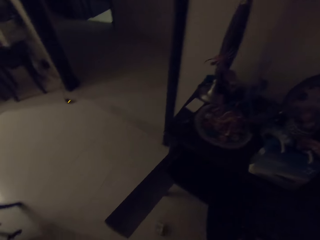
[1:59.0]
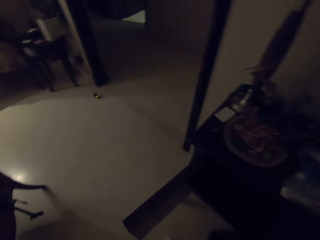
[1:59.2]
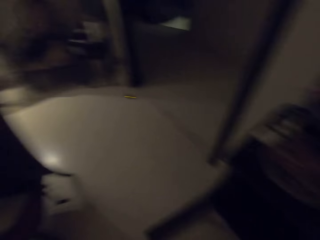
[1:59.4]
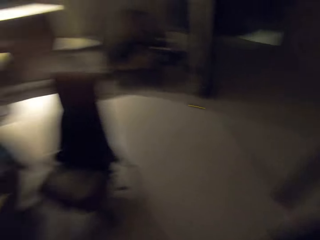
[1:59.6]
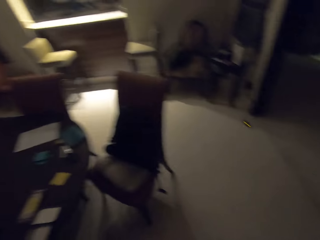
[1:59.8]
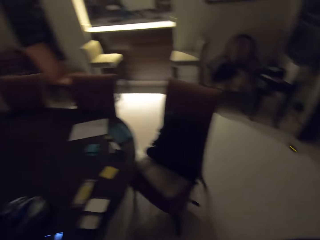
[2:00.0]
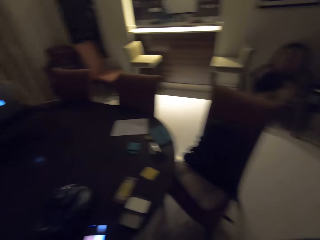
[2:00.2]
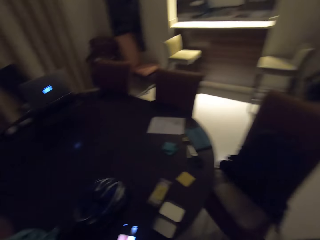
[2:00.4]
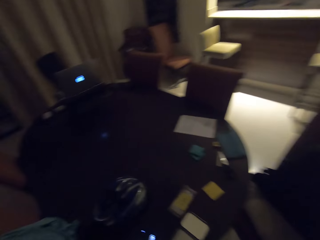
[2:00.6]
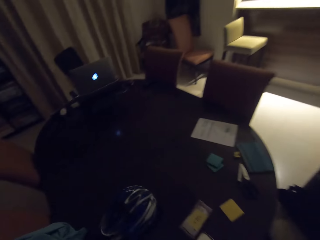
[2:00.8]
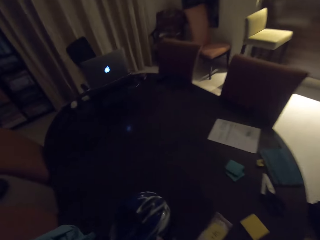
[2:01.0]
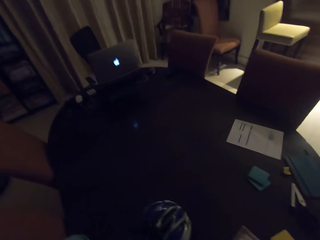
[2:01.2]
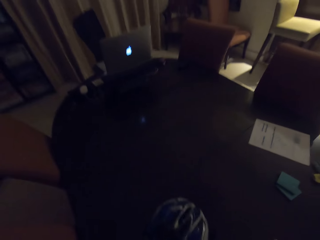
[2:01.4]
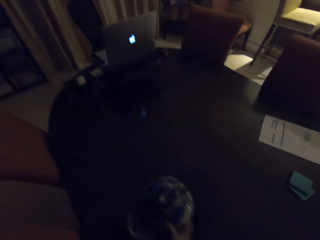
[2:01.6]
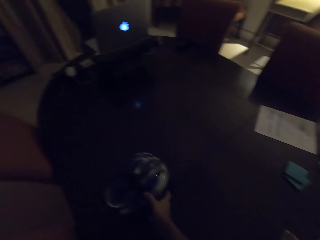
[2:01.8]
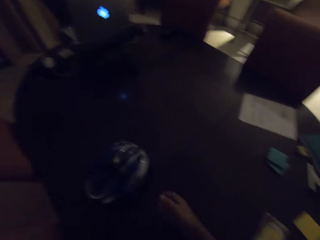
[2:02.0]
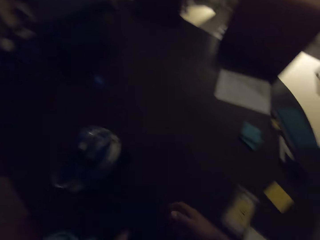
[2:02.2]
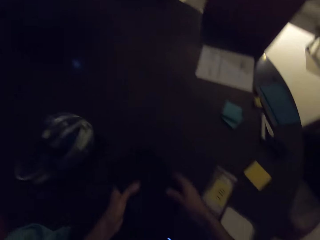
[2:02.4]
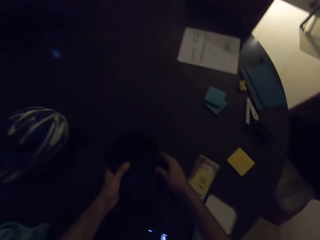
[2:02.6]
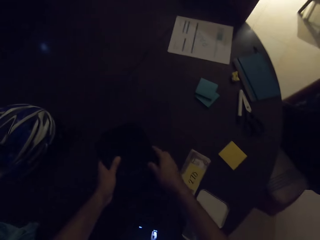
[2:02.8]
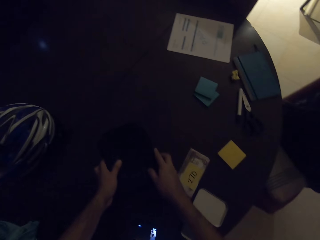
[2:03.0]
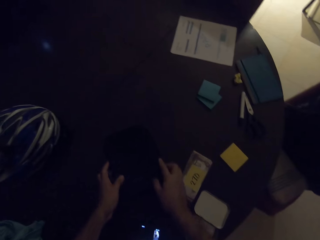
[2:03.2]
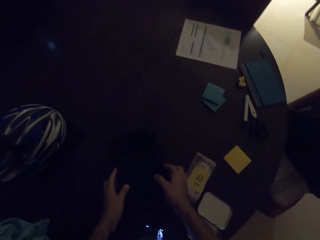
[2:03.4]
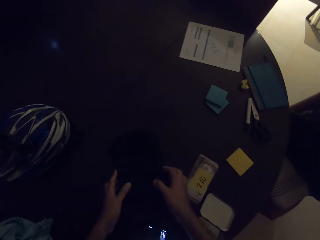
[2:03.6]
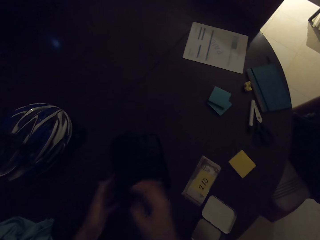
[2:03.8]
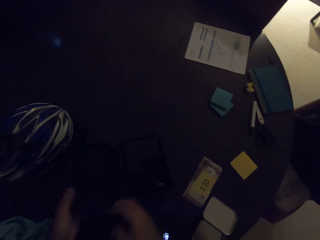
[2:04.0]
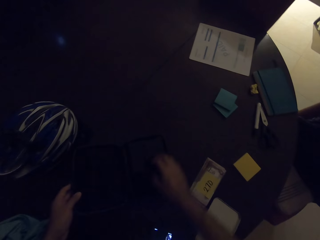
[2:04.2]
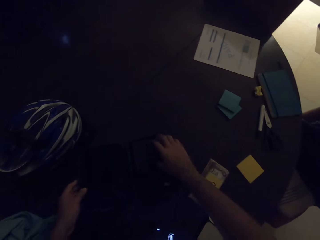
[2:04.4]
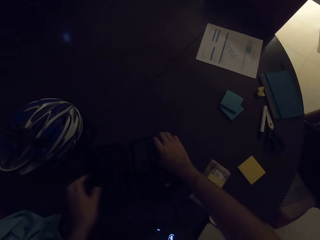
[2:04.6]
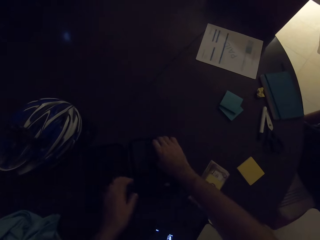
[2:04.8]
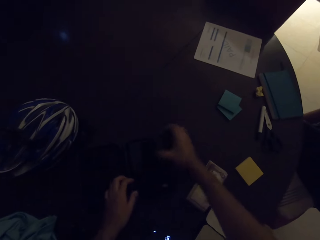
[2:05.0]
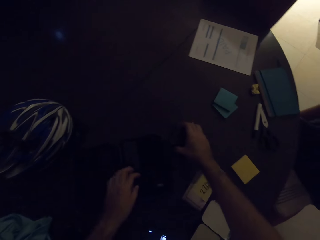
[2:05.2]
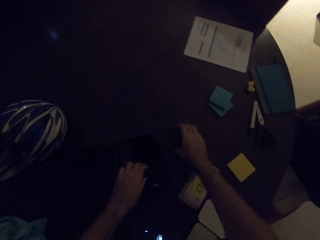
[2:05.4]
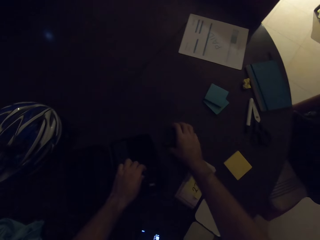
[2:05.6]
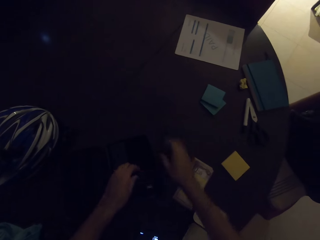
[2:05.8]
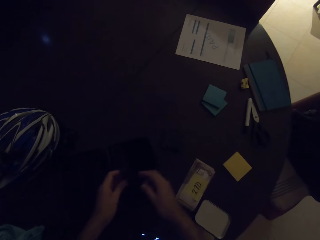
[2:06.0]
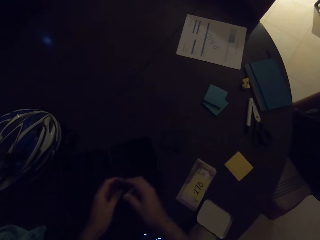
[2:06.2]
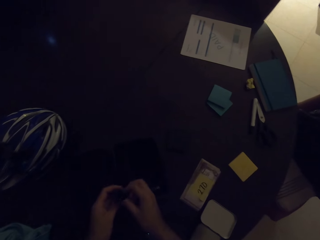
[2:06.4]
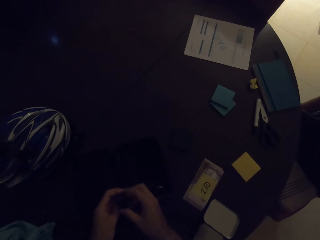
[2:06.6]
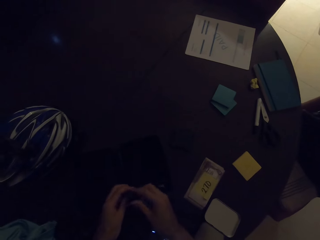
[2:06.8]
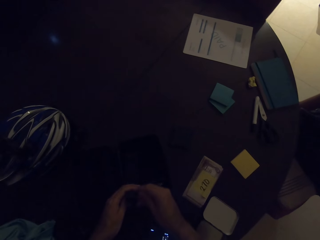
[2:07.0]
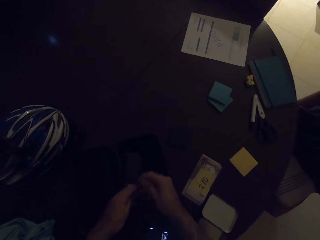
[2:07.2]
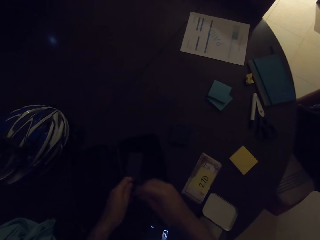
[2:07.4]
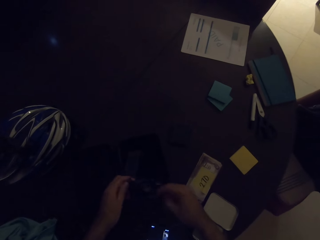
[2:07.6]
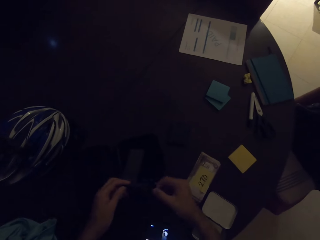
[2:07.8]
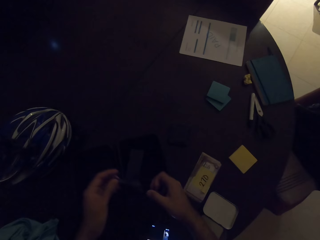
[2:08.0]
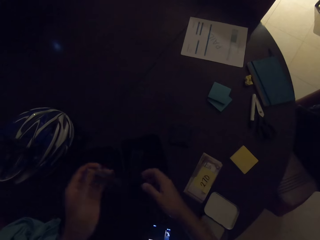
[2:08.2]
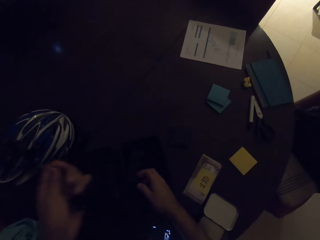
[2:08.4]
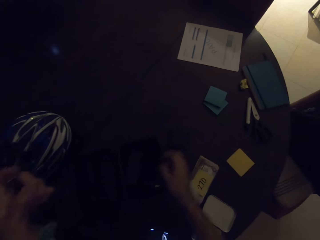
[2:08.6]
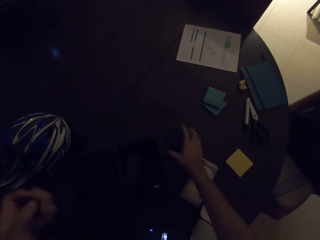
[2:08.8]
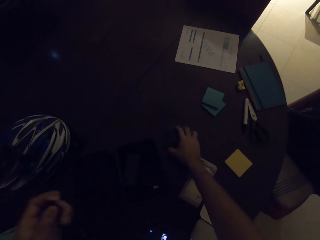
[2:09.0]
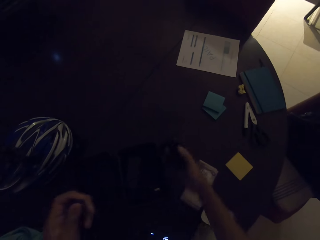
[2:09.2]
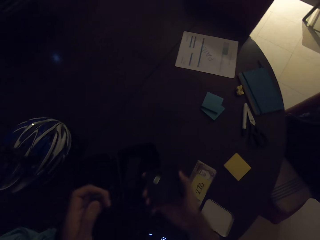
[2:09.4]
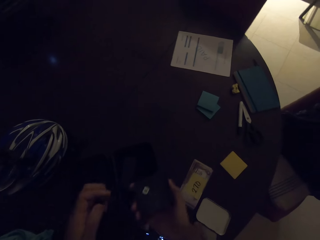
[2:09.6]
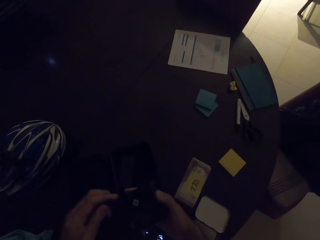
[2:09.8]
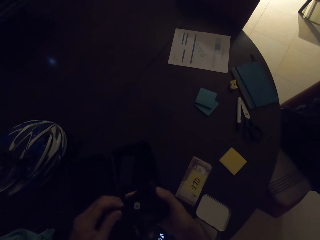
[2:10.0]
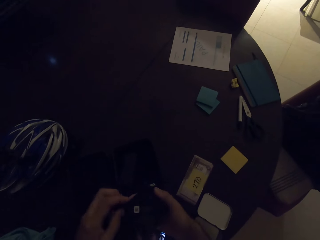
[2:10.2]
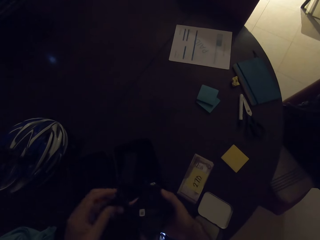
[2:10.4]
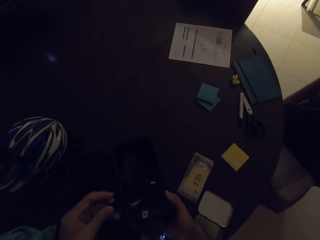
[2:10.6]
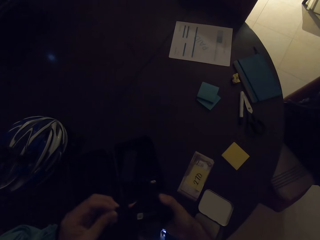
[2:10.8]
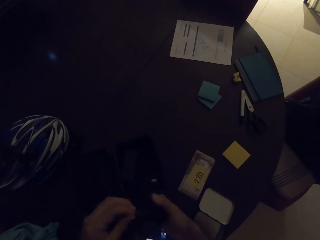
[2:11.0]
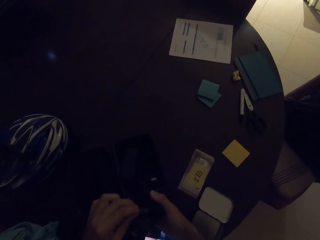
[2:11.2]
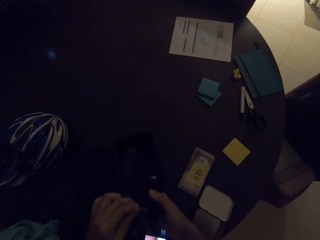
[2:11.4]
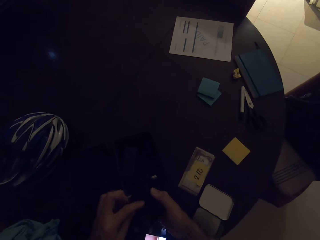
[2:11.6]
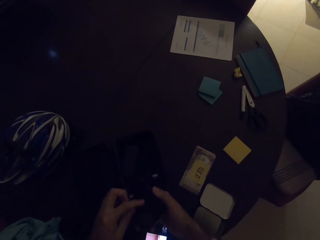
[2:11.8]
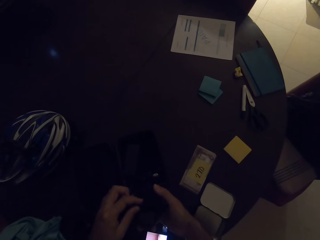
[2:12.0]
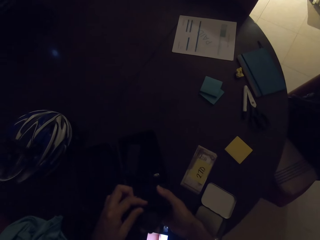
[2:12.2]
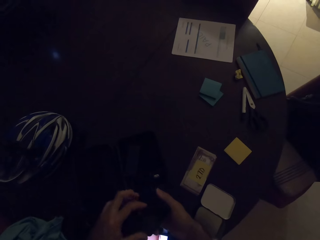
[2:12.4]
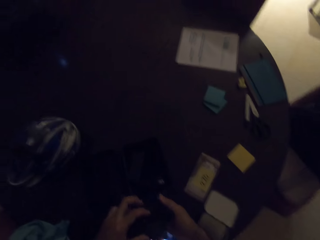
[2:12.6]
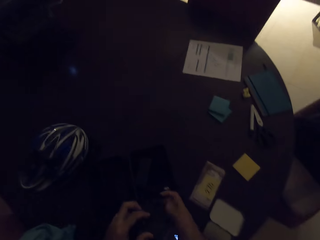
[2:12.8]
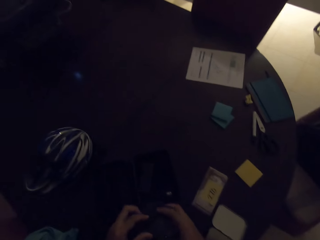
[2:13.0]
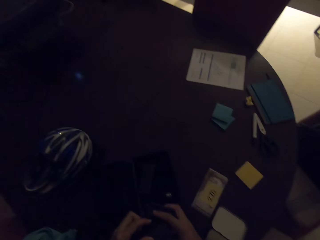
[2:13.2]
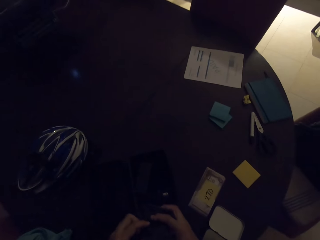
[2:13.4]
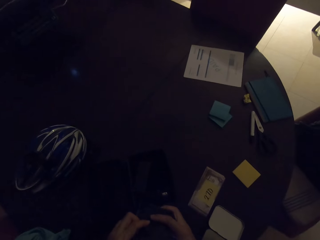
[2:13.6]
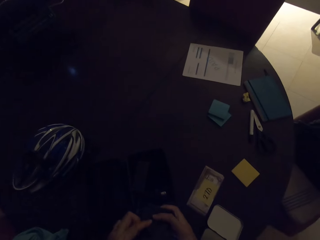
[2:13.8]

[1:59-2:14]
The camera wearer takes the case or bag. They walk close to the table. They push the helmet on top of the table. They put the case on the table. They open the case. They pick up something in the bag. They put something on top of the table. They unfold the cable. They touch the bag. They take something. They fix the cable on something.

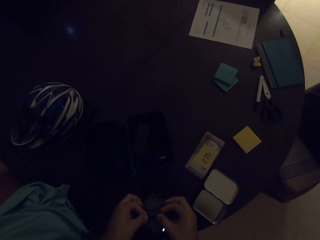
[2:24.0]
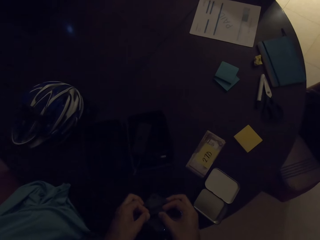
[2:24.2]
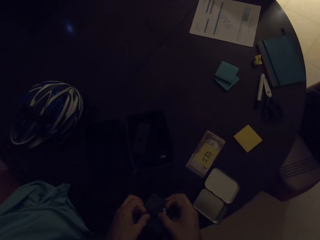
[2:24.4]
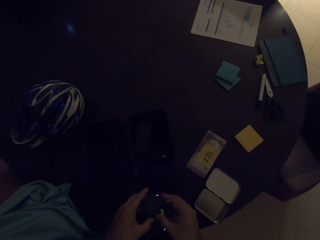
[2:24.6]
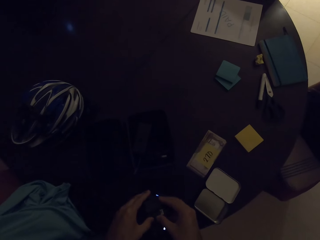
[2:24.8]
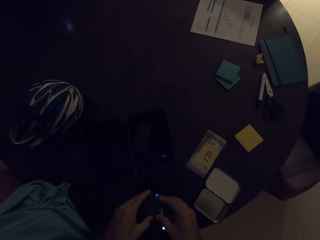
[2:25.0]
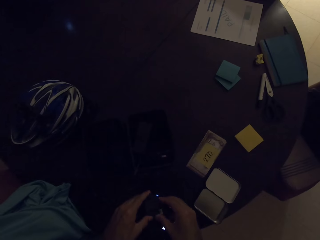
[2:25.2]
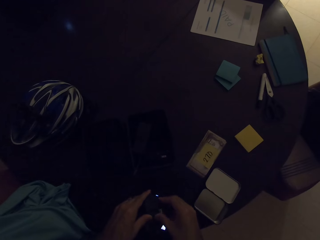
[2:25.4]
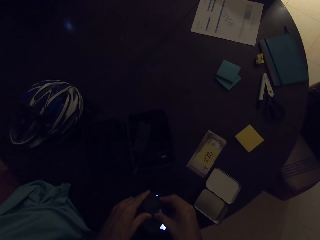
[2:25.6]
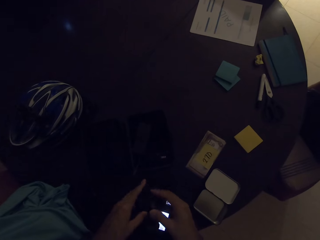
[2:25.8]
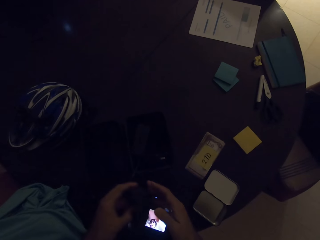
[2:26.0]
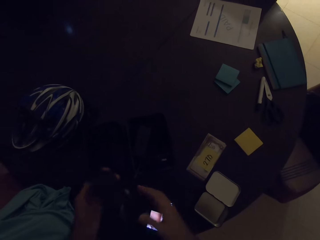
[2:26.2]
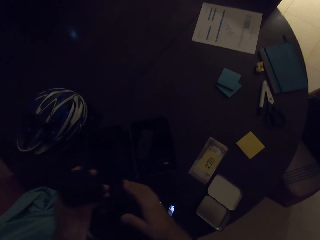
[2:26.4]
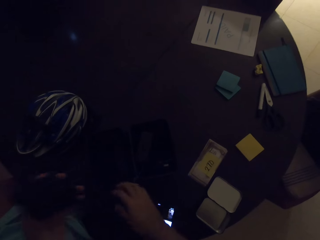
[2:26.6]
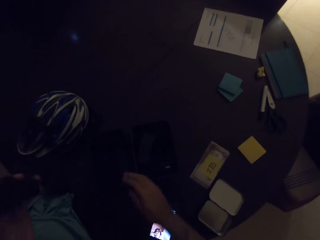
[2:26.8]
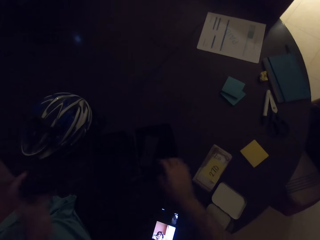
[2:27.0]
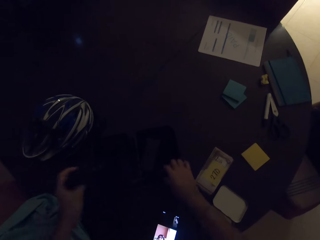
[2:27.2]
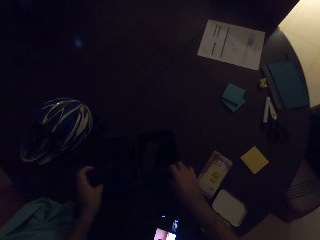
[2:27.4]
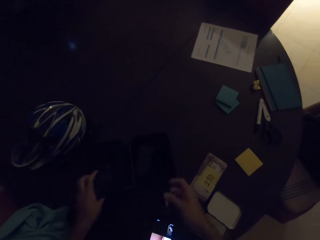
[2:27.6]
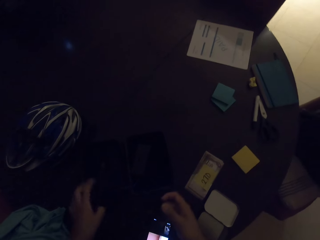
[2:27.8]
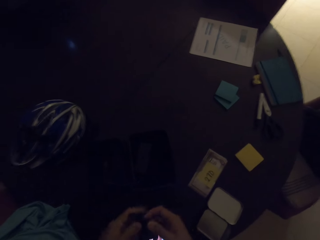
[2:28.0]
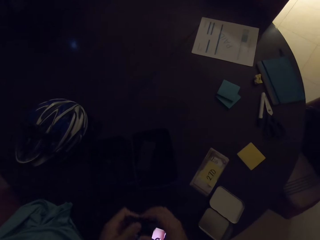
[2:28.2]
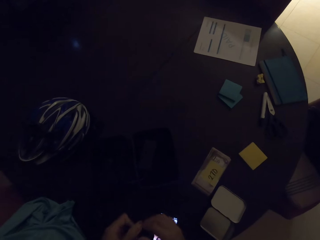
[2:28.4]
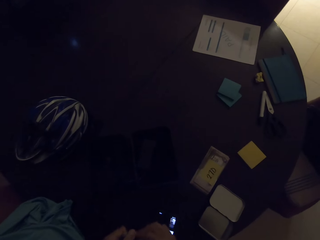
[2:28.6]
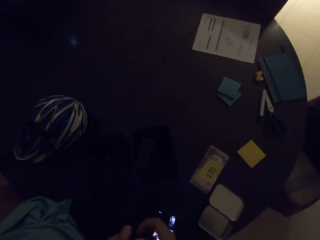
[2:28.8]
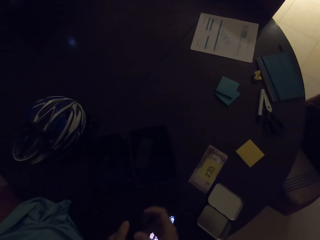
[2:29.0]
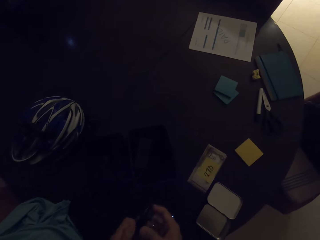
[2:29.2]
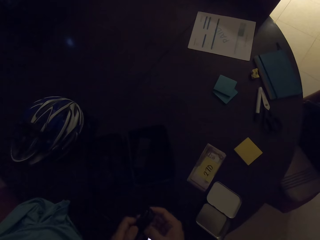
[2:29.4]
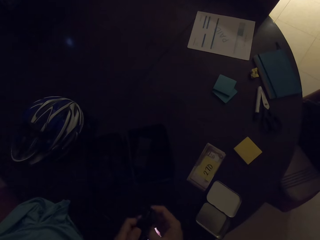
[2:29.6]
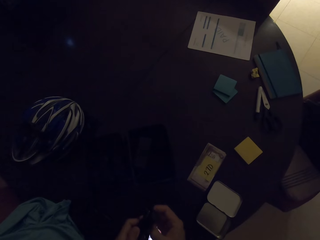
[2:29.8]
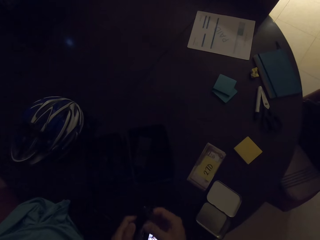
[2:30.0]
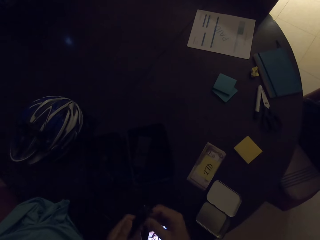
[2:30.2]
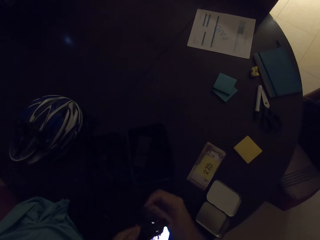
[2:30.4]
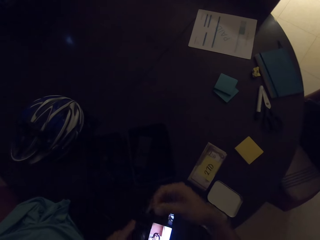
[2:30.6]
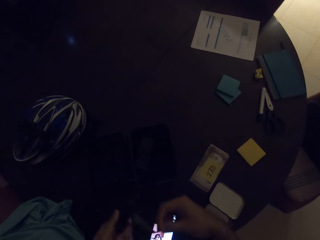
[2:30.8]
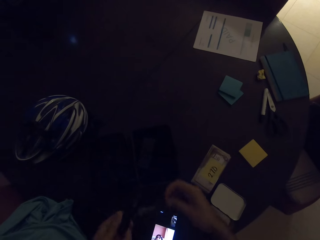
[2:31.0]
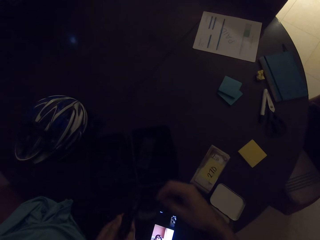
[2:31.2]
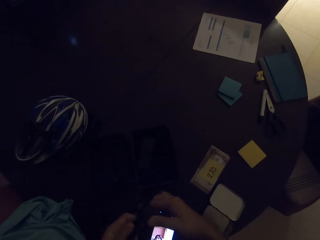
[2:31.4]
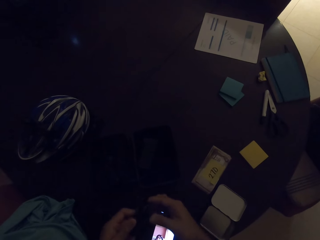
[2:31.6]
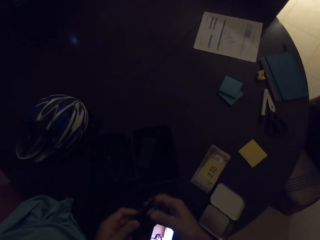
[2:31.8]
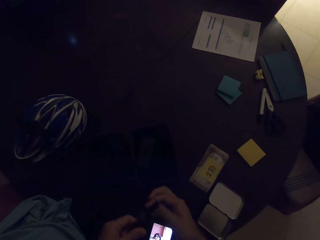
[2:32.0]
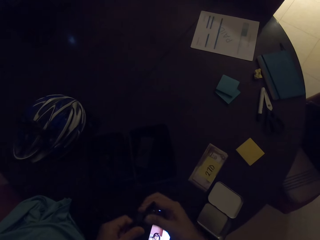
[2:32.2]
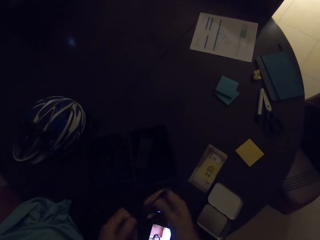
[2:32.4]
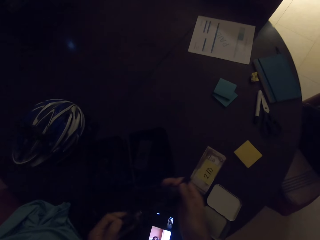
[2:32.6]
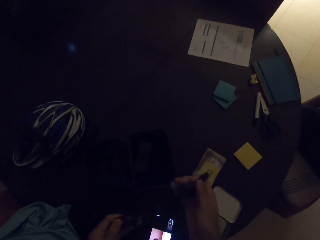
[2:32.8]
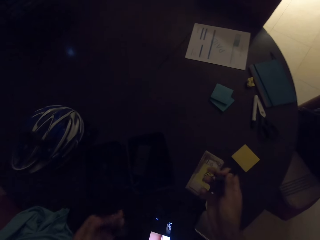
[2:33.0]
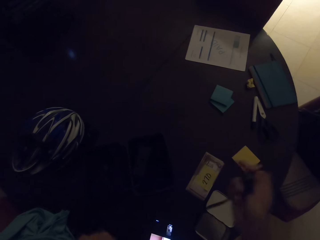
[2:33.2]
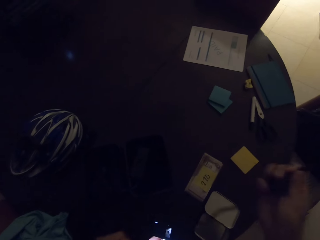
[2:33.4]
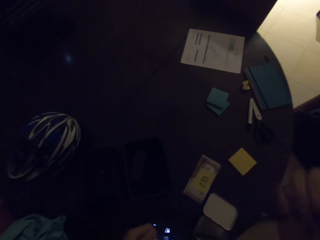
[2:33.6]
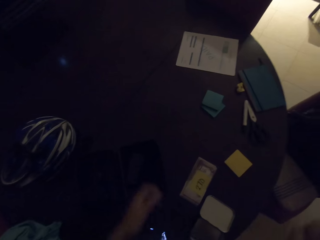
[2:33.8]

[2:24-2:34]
The camera wearer unfolds the cable.
